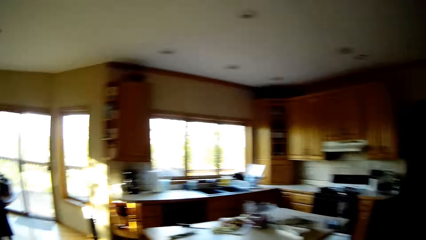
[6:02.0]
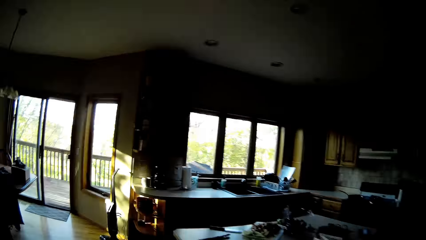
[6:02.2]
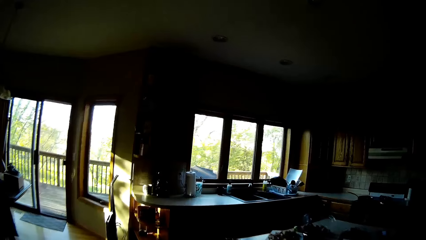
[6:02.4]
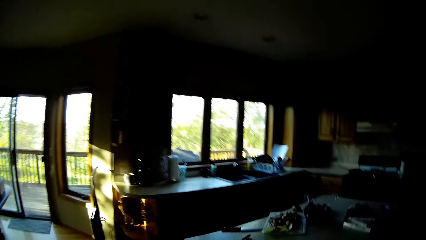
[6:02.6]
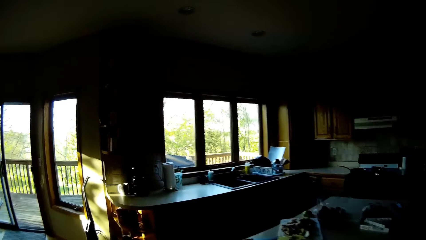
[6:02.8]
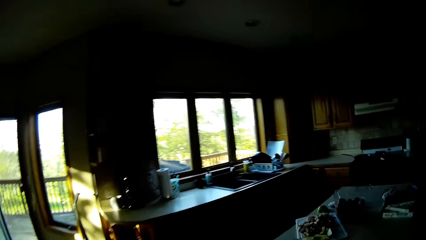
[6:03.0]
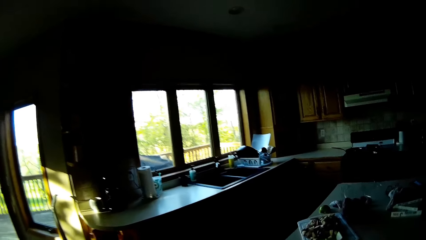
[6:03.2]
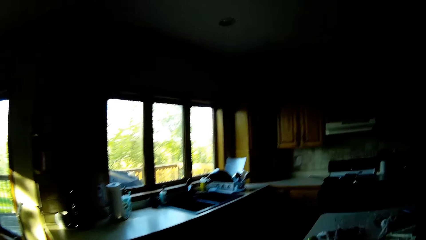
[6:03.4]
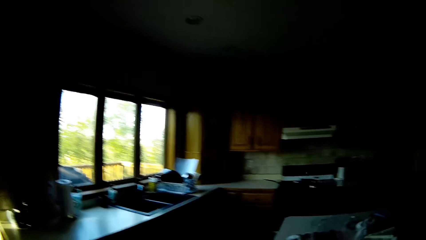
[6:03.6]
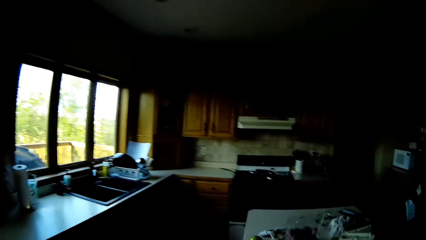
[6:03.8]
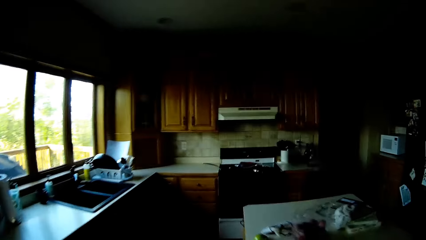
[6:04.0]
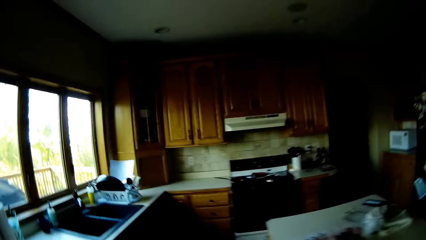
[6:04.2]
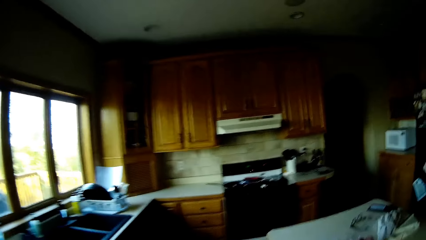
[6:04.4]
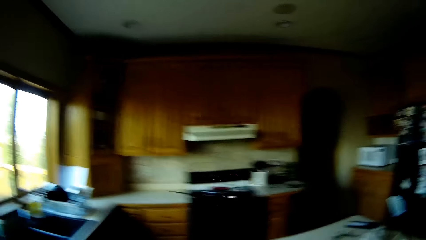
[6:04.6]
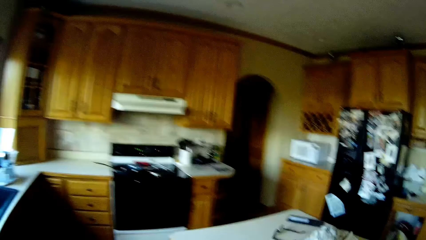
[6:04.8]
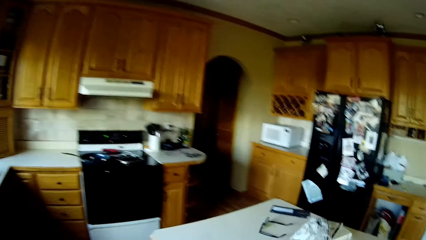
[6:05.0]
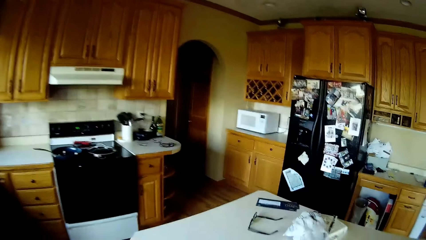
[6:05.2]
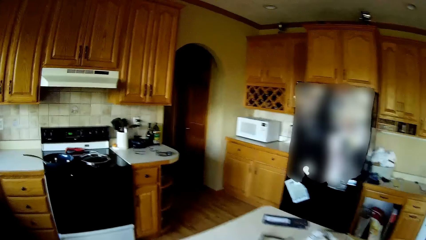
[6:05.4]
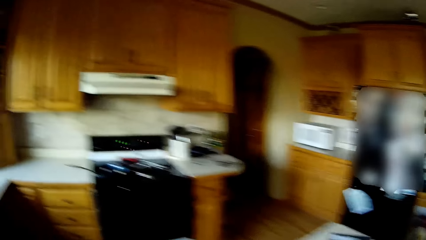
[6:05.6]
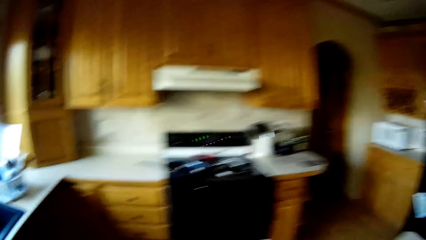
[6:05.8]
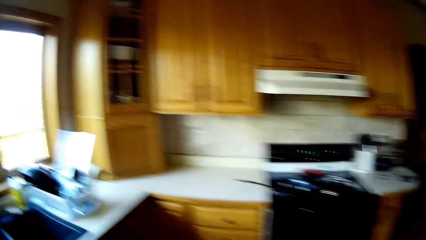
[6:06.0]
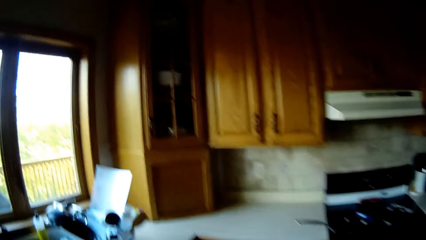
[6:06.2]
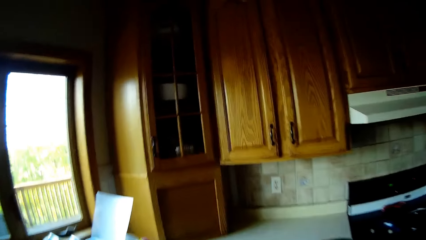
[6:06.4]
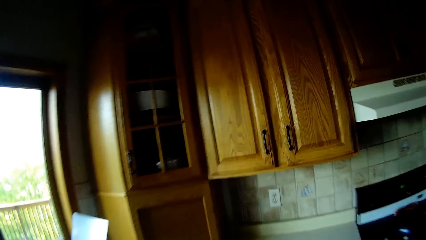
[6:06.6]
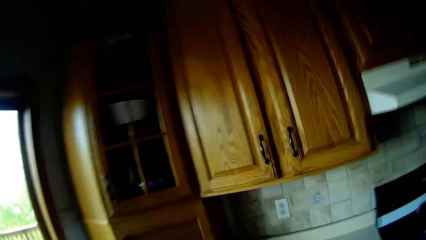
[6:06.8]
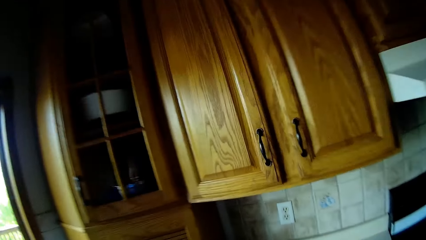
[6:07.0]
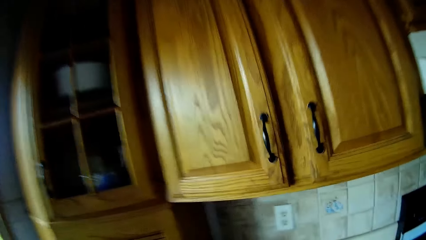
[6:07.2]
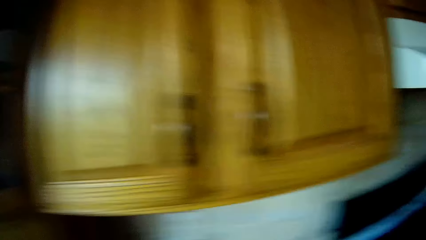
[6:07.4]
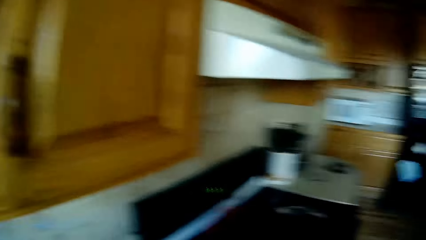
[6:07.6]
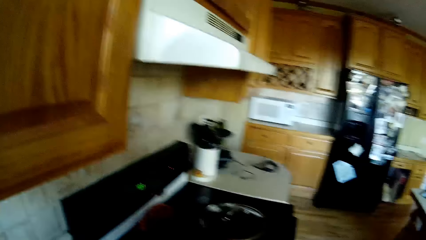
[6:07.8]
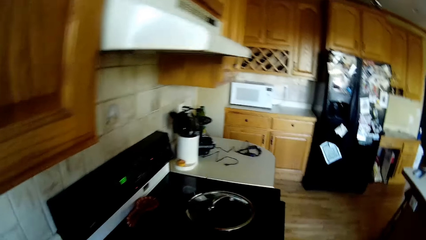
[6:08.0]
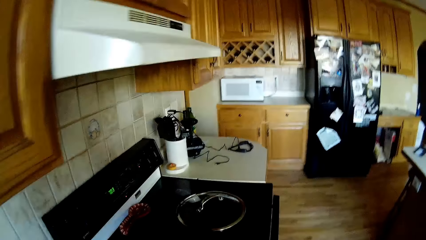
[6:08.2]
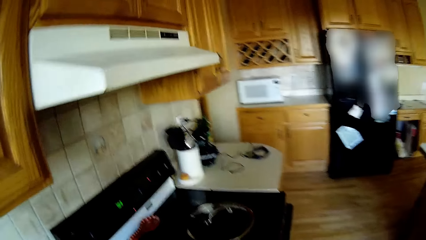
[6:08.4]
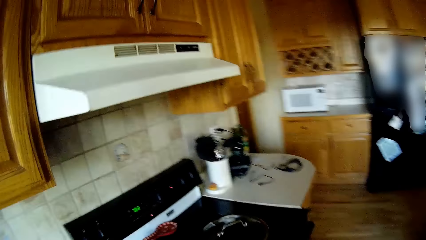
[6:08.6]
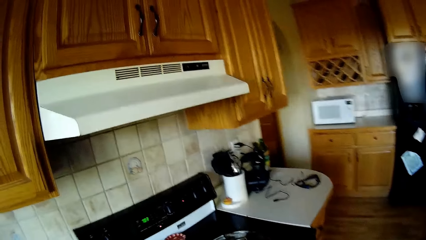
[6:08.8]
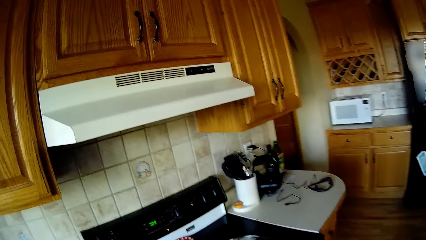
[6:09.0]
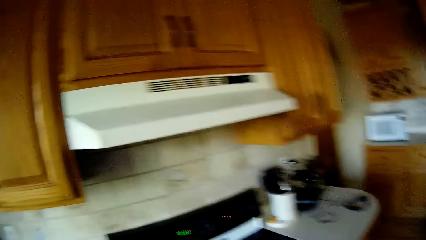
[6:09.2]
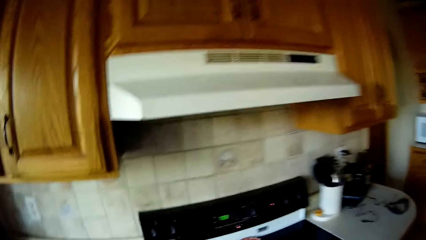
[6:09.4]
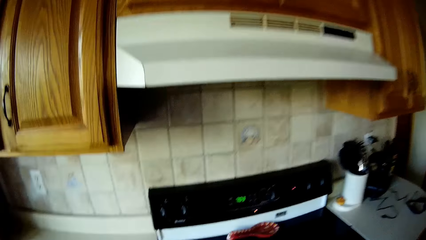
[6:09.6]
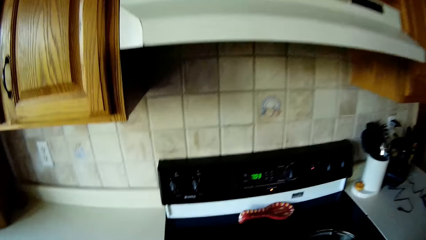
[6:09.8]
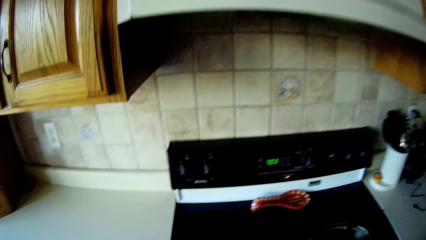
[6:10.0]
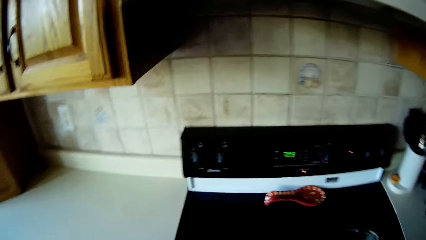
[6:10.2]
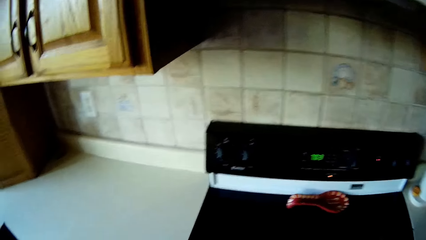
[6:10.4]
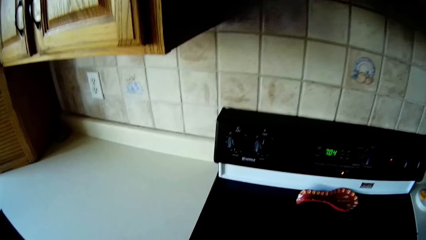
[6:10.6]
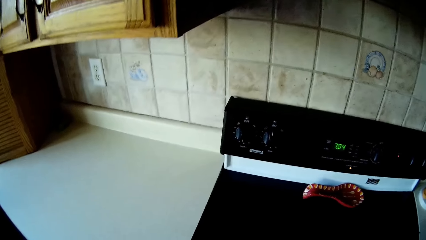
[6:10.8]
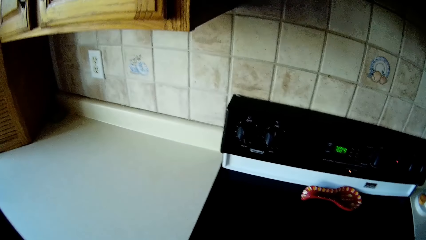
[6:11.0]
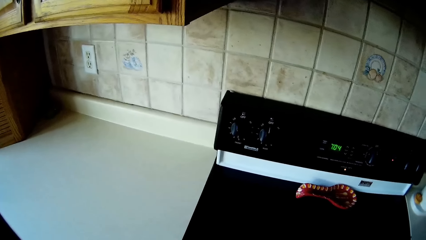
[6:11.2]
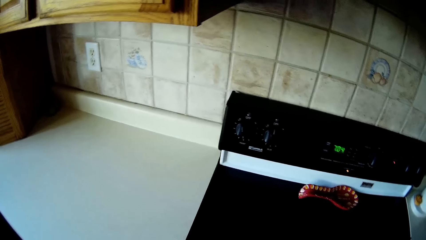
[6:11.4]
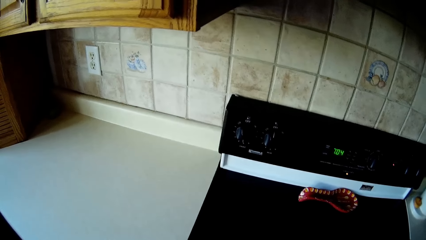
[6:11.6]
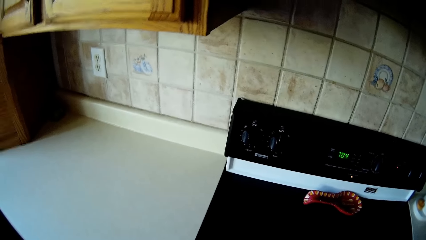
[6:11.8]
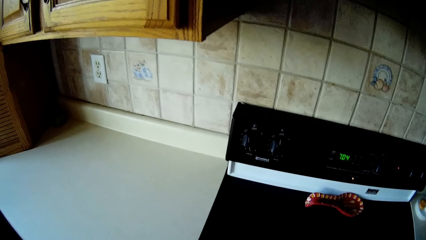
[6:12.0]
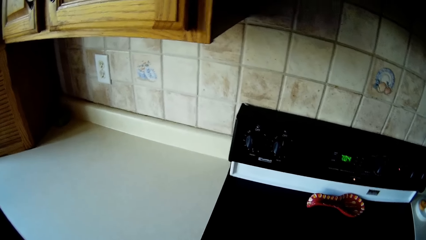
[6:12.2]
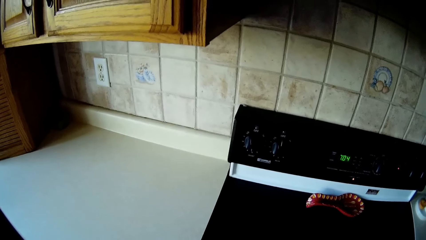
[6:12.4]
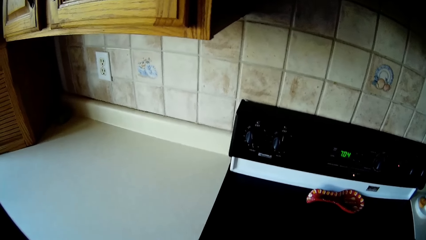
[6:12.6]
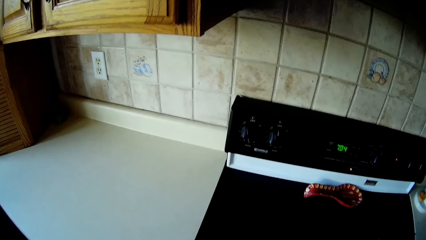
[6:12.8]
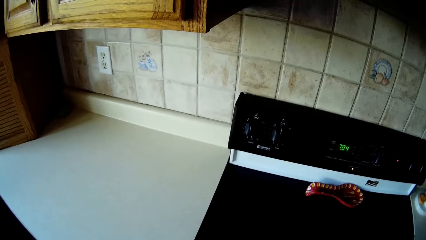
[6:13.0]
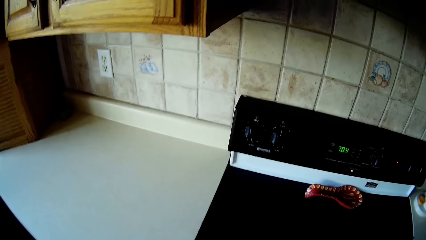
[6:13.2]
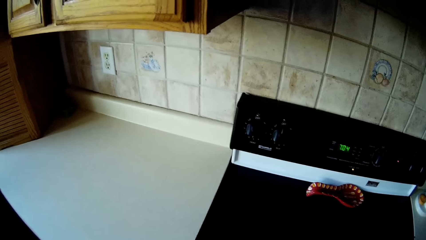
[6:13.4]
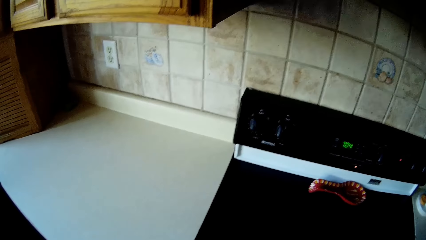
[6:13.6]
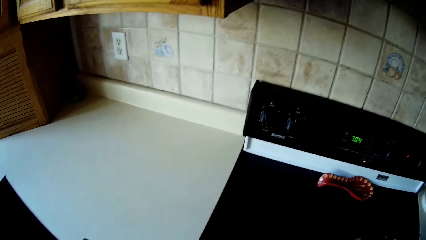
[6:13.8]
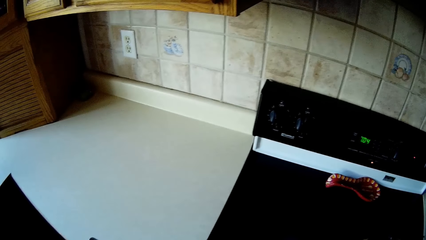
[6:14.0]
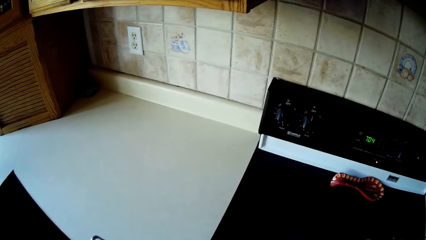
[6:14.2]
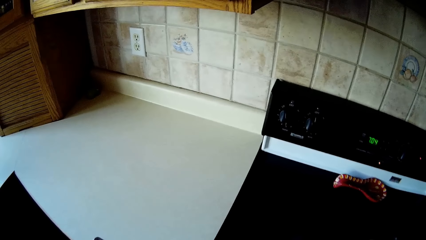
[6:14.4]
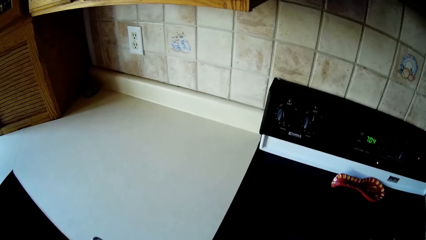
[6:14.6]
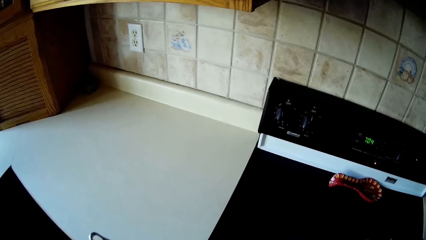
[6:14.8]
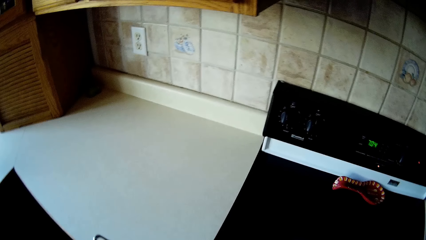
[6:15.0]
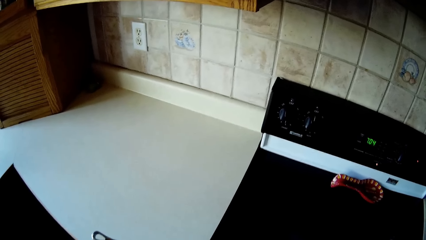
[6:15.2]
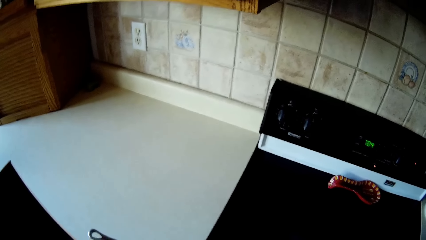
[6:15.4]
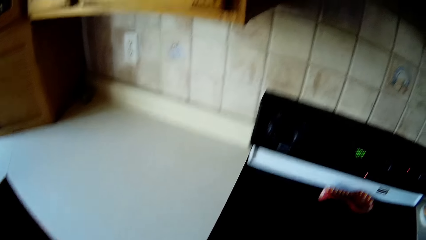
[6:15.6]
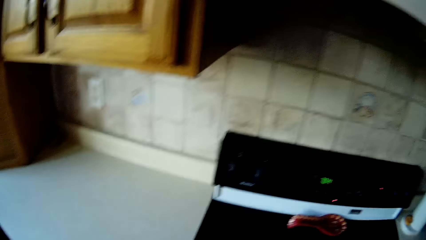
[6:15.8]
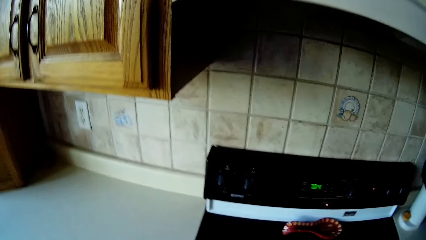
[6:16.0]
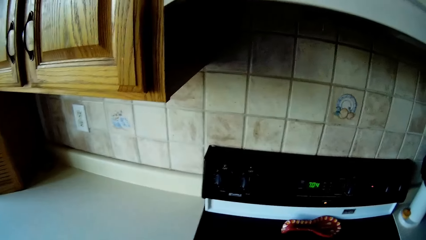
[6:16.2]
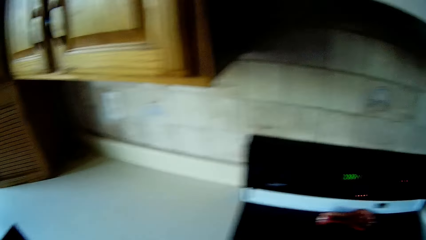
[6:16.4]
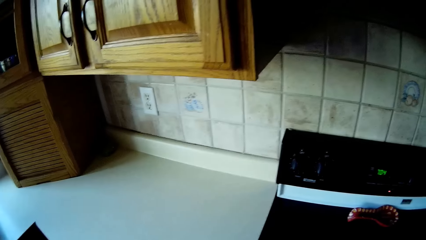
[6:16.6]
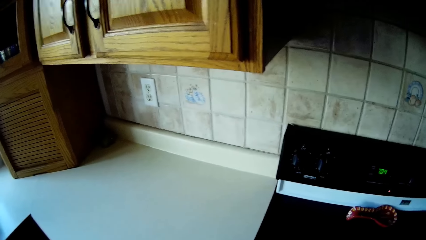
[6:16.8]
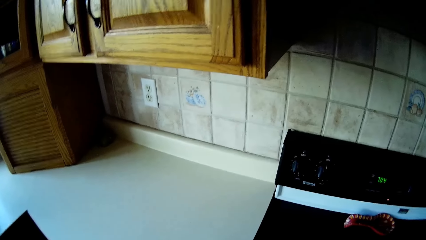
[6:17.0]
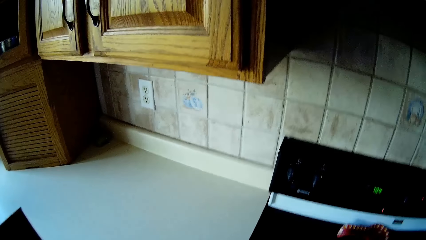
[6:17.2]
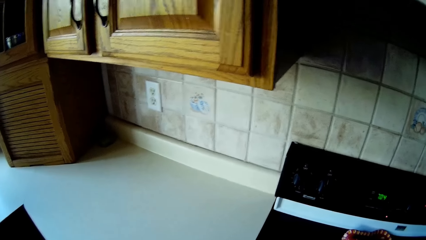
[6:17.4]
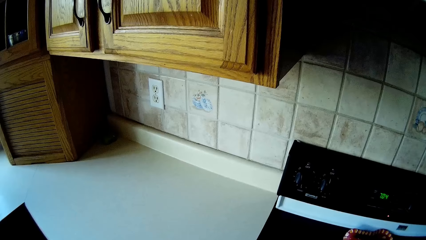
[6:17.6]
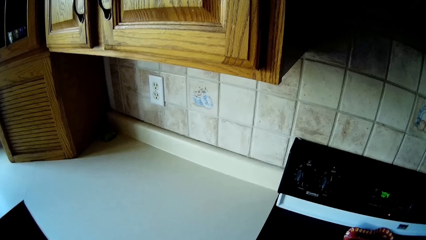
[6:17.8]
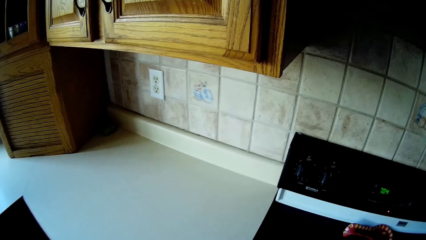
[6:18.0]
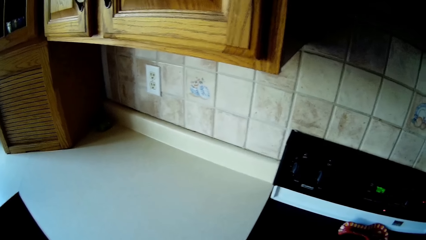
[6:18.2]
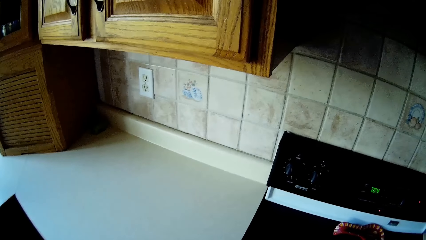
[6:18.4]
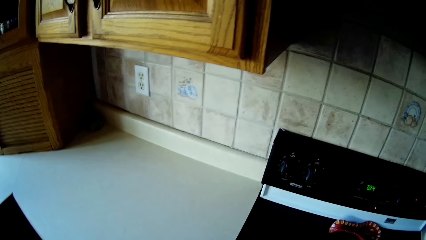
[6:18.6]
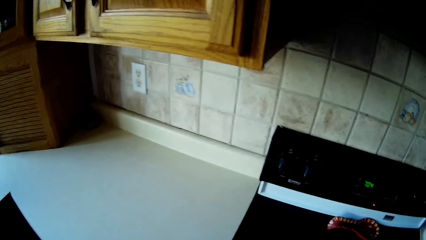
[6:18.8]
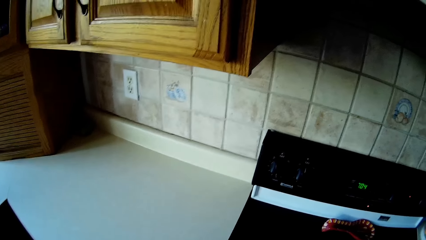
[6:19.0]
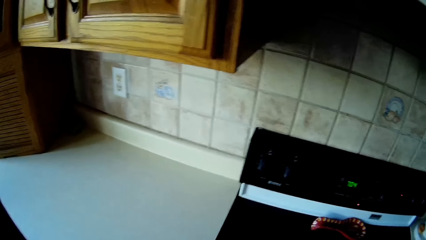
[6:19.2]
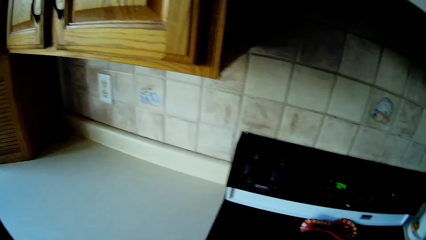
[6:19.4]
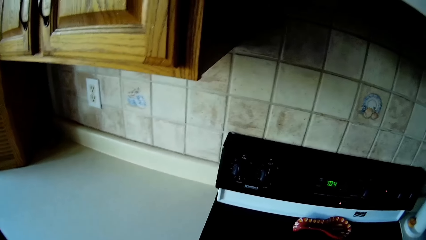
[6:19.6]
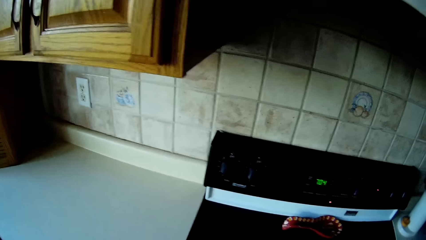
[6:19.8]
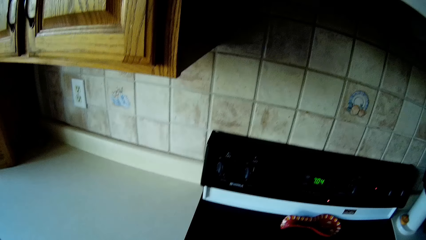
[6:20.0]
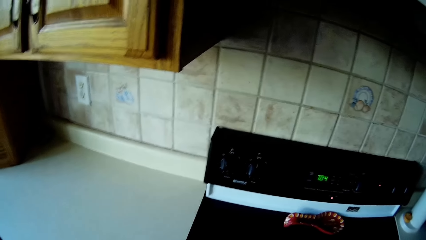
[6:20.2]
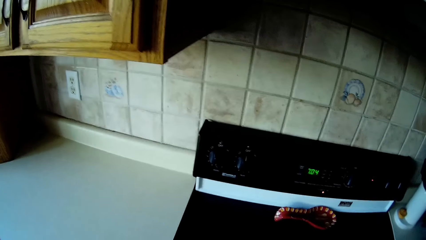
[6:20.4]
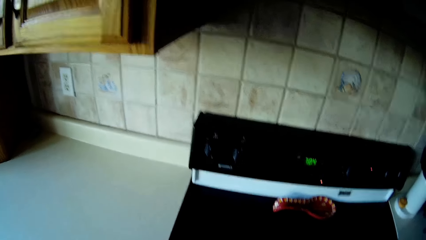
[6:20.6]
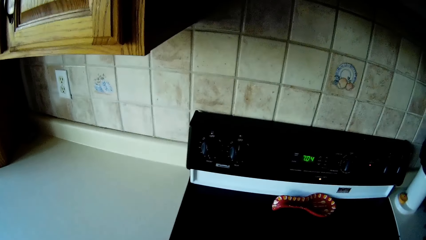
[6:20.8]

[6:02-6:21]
The camera wearer walks. They walk again.
